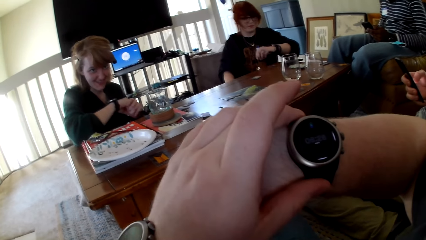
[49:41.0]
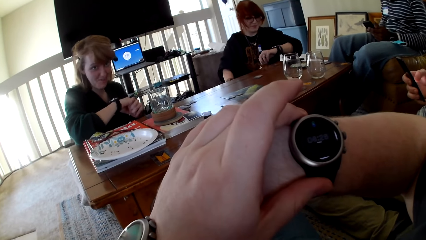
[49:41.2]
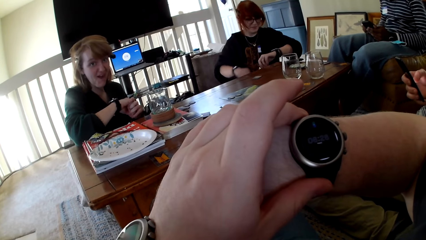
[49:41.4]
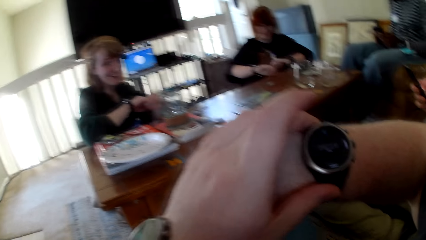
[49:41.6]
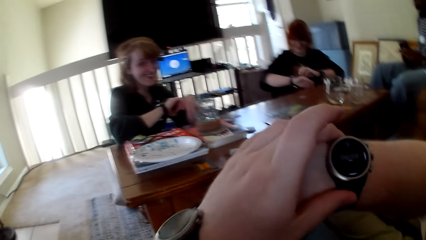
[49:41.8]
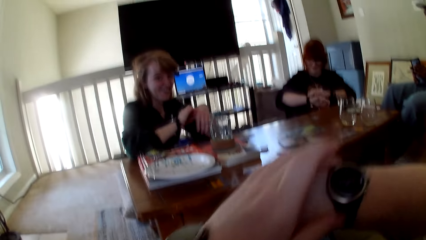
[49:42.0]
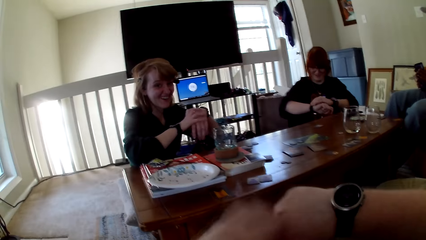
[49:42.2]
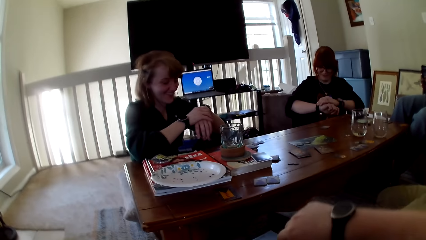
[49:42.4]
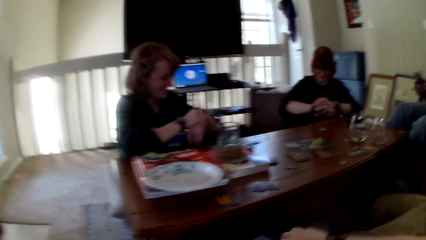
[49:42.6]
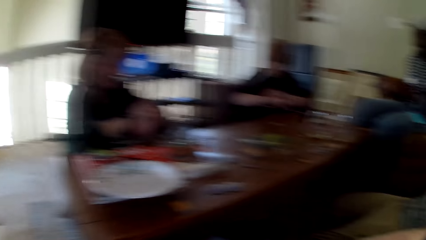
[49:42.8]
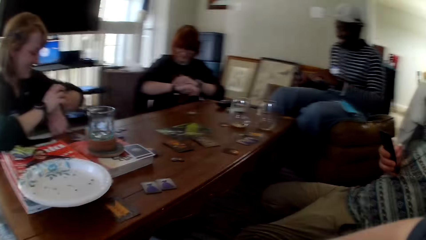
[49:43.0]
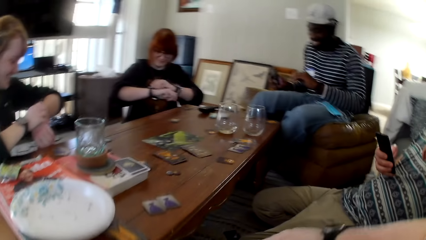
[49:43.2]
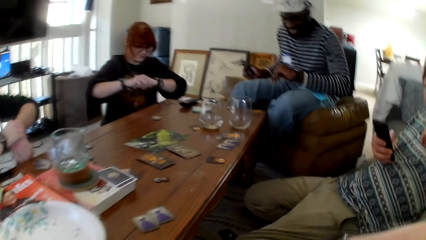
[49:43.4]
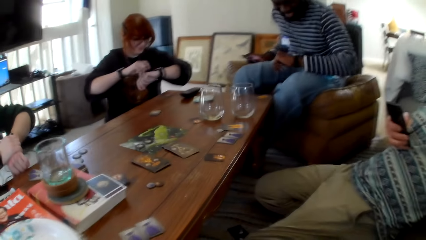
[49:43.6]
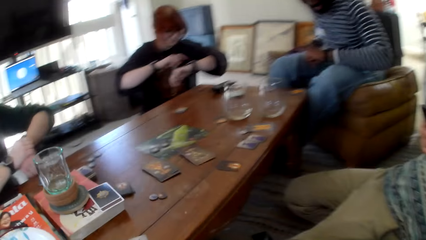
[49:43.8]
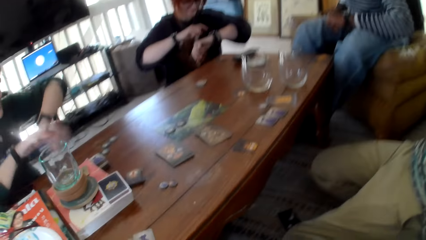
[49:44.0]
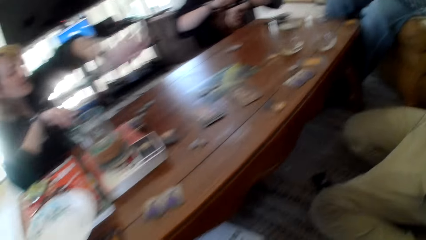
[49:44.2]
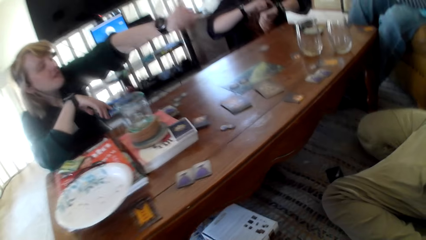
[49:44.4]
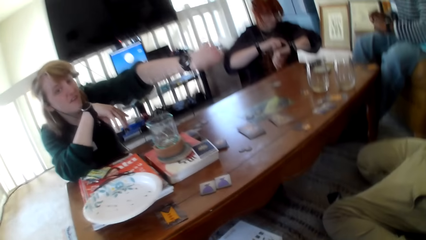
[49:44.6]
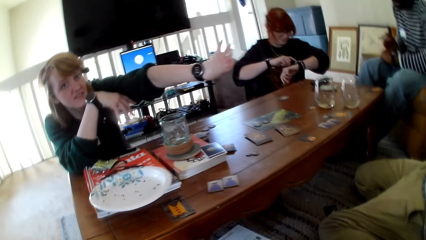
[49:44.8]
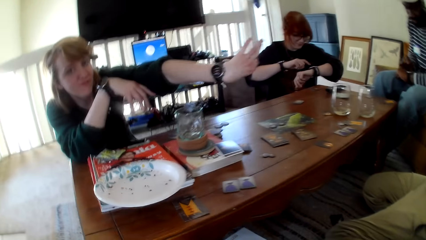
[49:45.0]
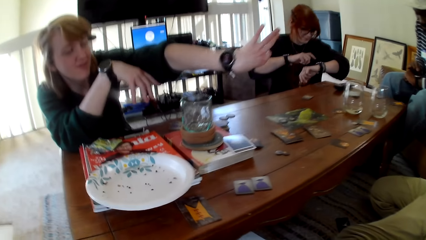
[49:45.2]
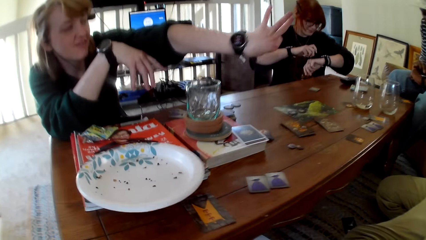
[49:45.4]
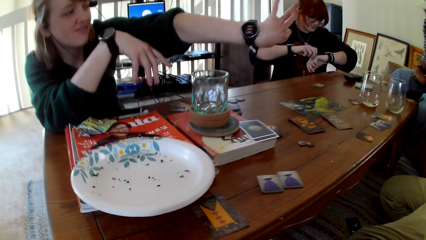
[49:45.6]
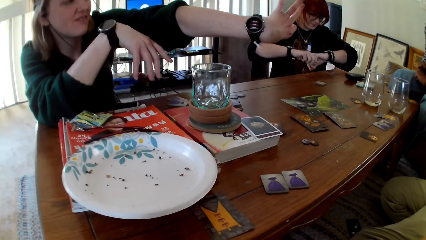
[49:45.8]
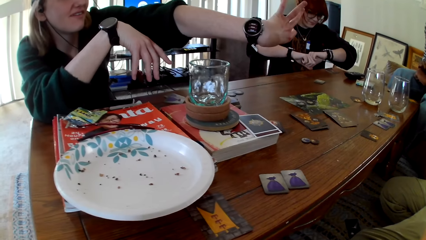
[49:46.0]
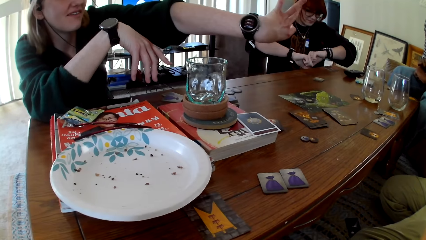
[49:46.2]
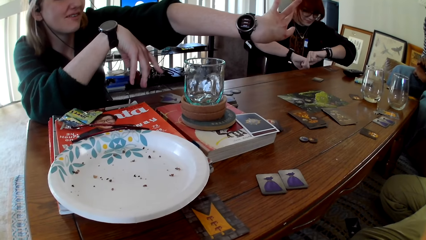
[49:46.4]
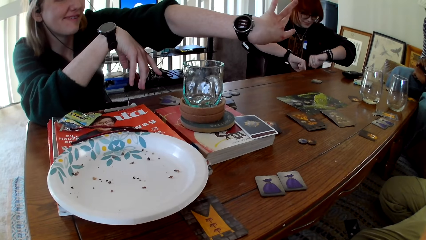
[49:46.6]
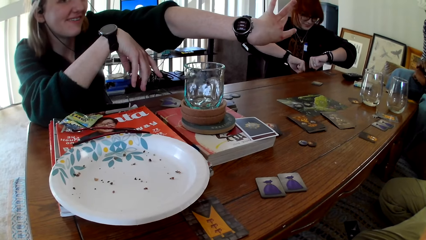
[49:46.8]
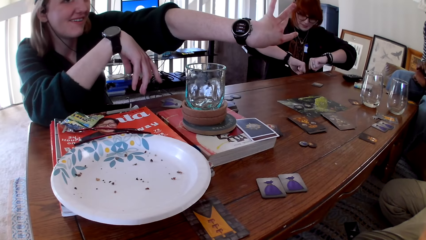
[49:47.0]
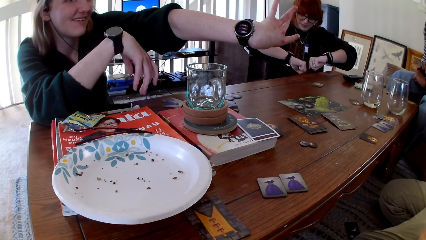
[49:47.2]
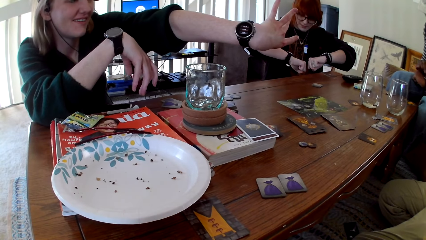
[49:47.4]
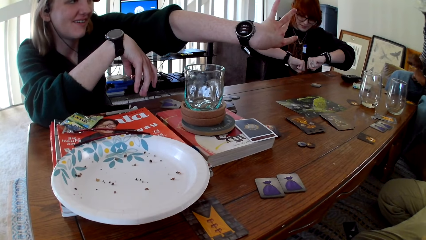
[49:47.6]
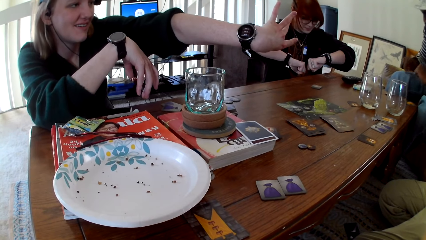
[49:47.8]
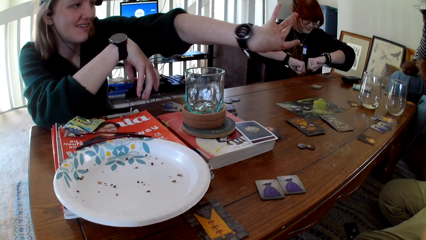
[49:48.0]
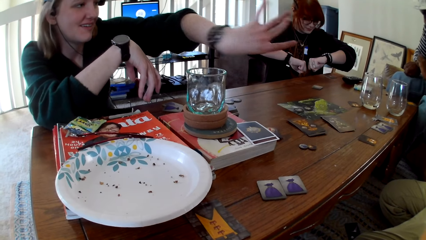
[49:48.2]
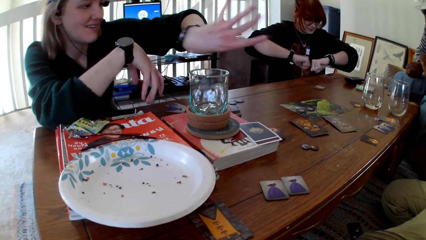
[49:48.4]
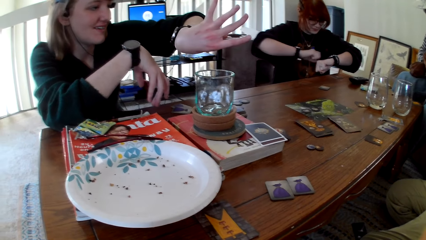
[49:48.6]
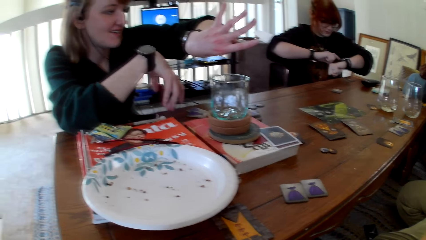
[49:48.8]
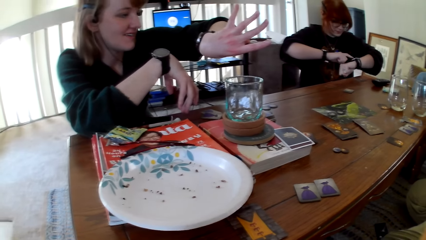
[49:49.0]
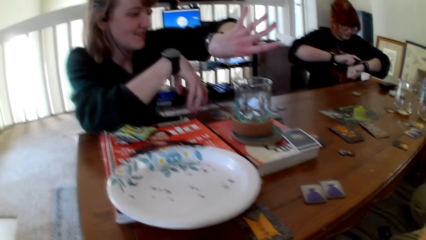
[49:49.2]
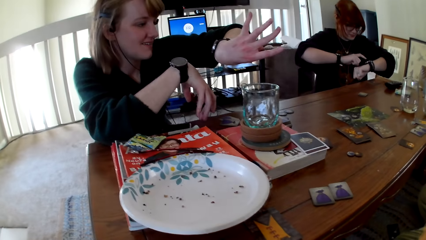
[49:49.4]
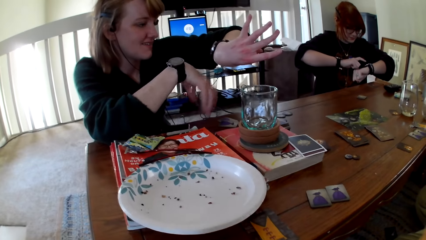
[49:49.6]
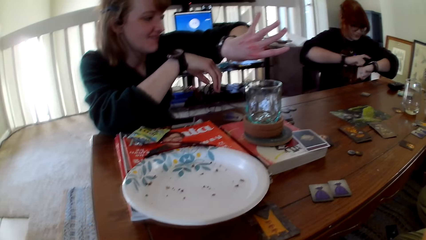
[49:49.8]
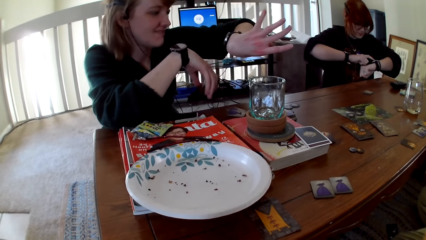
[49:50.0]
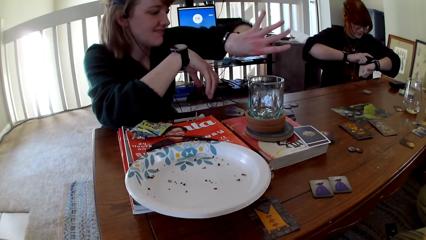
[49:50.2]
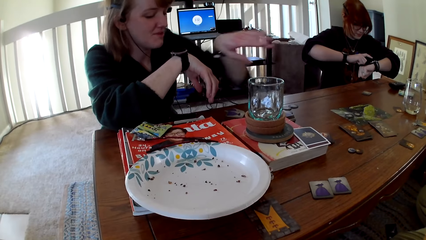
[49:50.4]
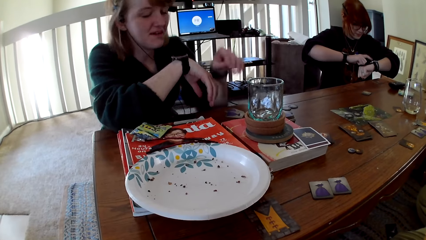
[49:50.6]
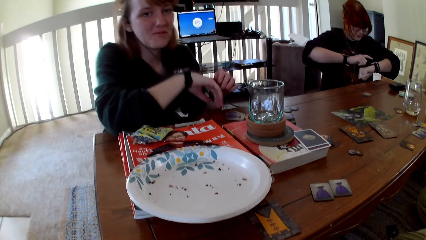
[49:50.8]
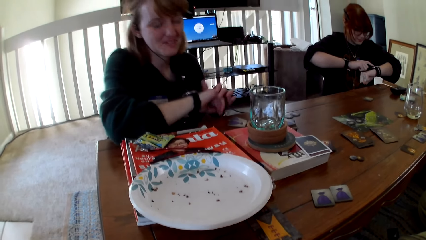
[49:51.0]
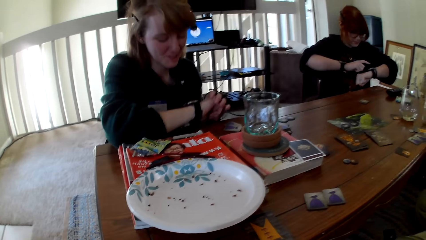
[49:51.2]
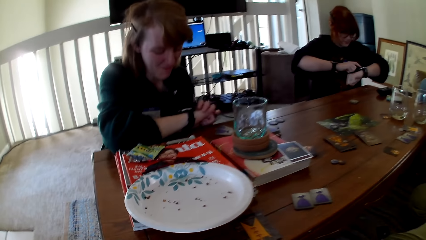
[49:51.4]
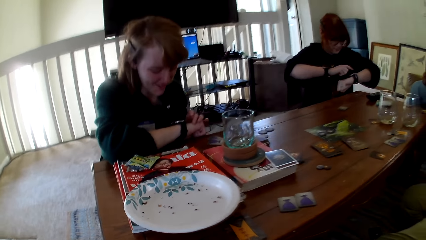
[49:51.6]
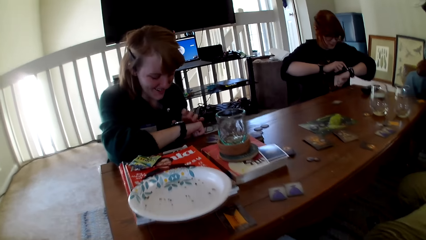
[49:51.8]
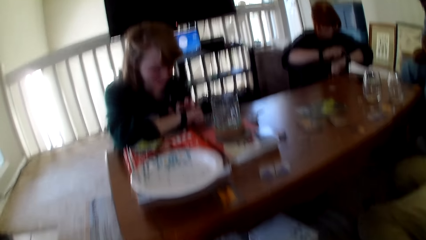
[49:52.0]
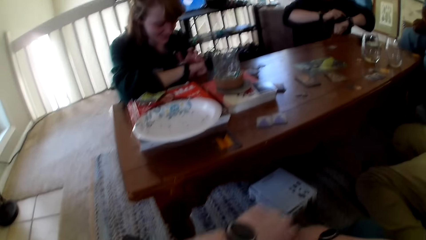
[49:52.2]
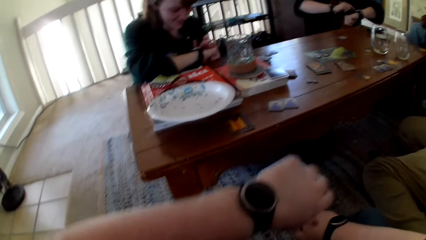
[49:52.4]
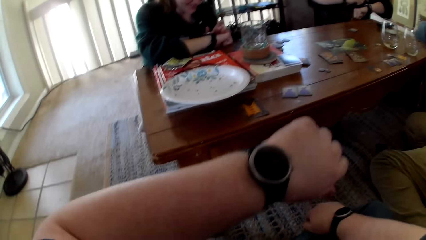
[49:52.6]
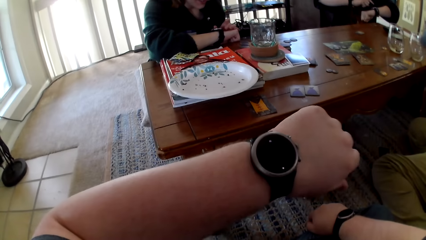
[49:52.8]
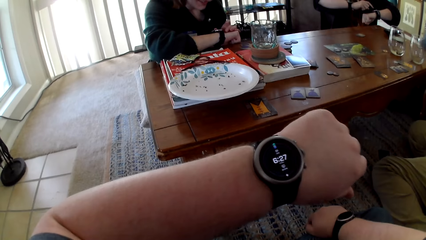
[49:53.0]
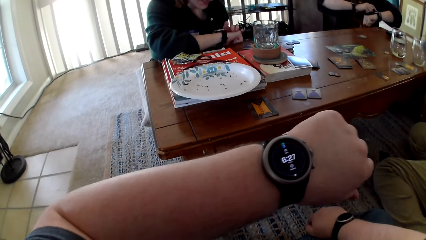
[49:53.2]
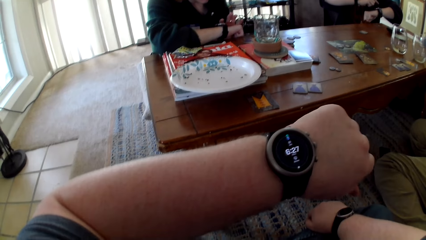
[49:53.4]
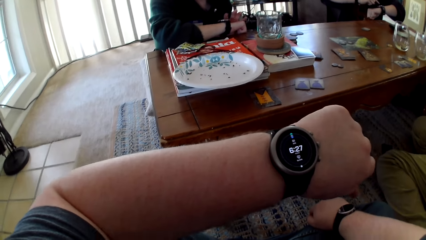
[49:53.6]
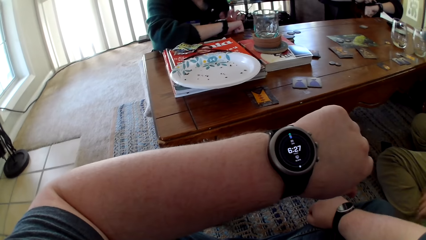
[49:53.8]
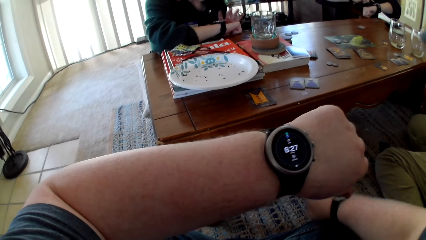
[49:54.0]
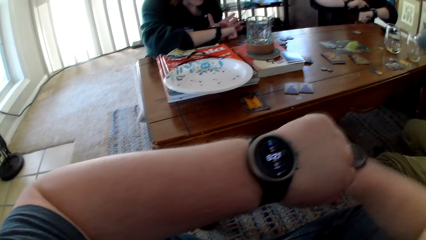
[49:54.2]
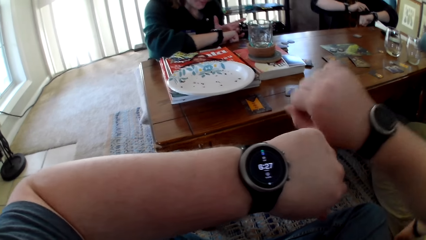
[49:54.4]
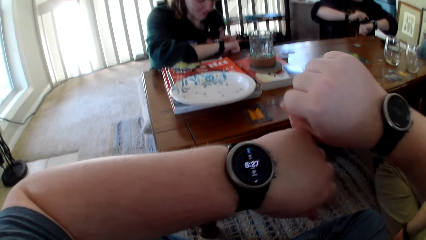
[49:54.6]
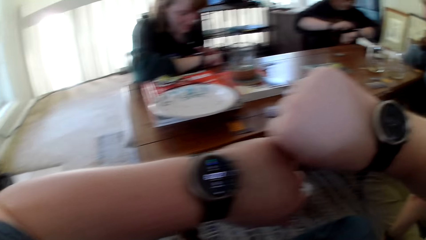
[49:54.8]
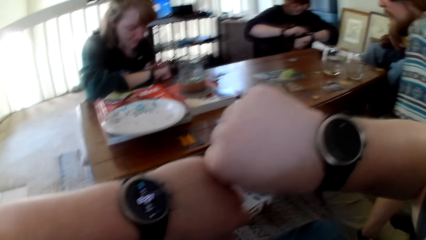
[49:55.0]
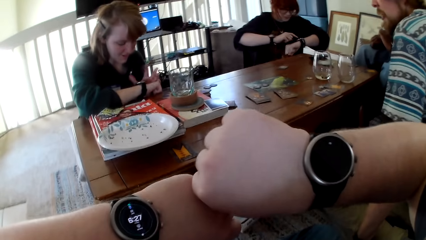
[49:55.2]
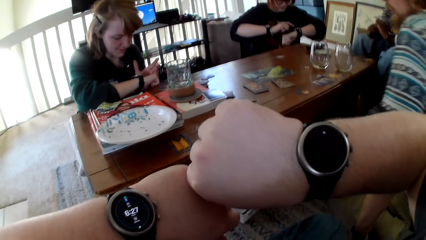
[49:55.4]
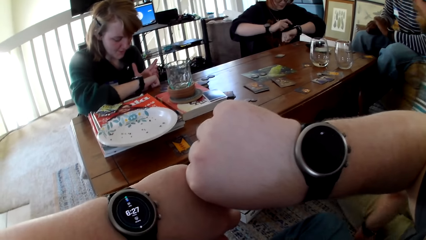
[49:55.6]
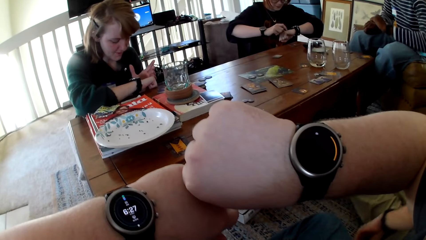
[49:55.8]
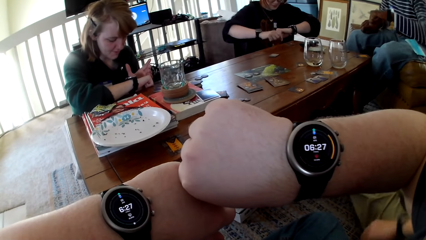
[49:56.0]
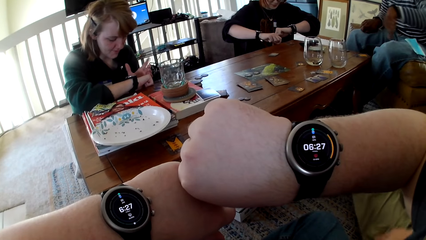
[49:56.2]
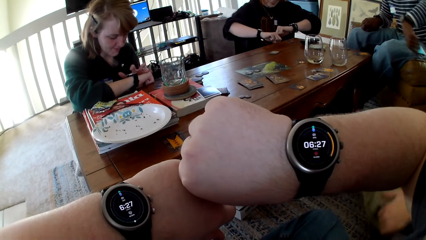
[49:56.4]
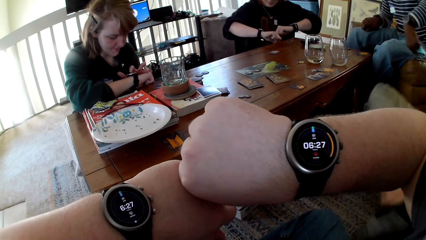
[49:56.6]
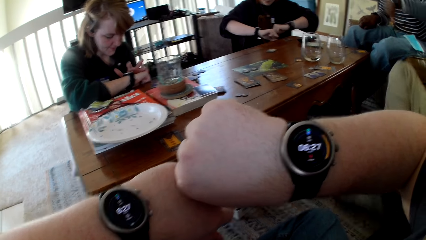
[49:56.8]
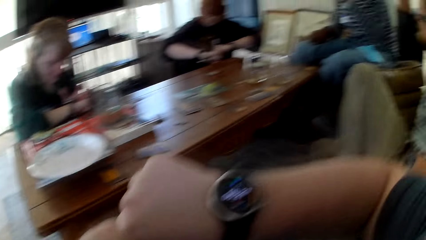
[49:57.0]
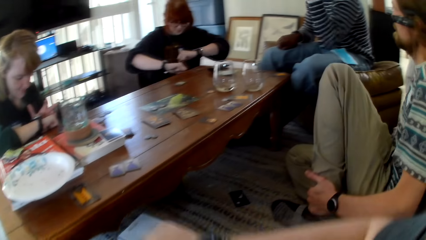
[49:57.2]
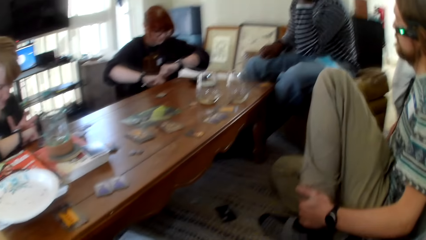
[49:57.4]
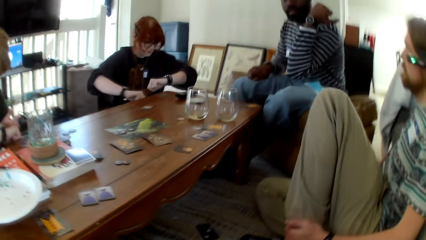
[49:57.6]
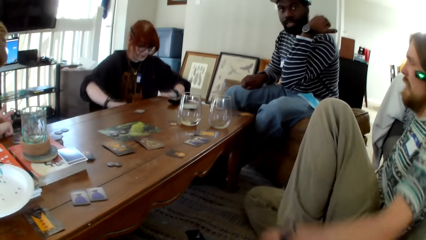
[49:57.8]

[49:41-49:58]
The woman looks at the watch. Another person looks at her watch. The woman converses with the camera wearer and displays her wrist watch. The woman stretches her left hand. The other person looks at both the watches on her hands. The woman checks her wrist watch. The camera wearer looks at the watch on his left hand. He looks at the watch on his left hand again.
